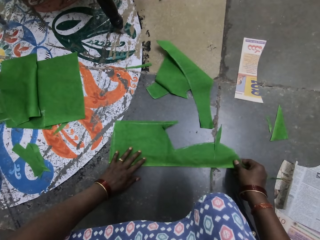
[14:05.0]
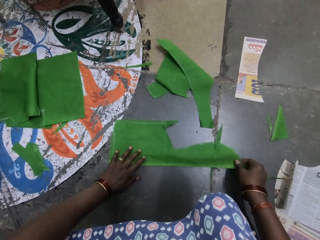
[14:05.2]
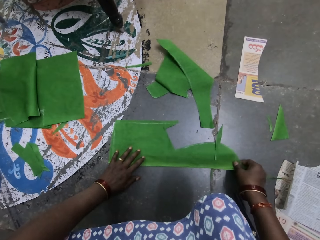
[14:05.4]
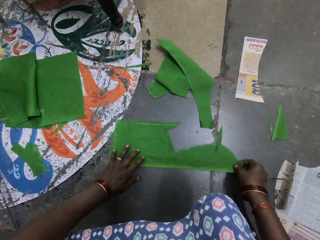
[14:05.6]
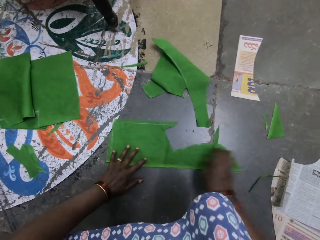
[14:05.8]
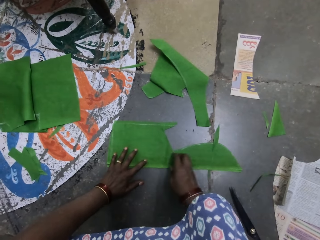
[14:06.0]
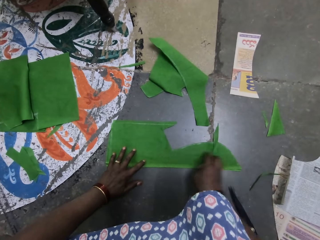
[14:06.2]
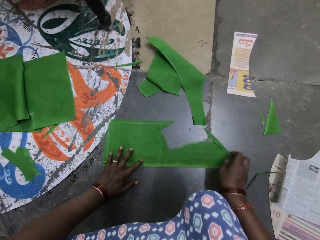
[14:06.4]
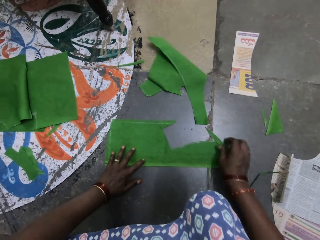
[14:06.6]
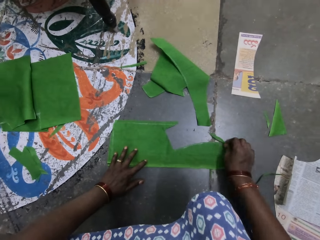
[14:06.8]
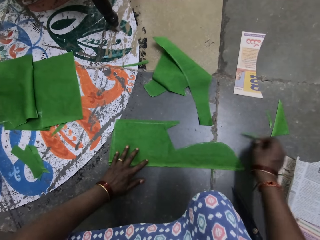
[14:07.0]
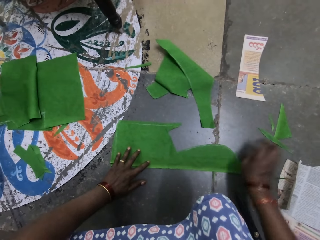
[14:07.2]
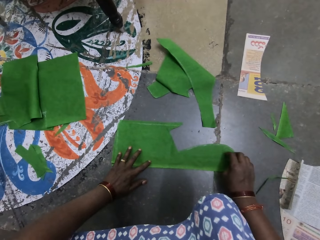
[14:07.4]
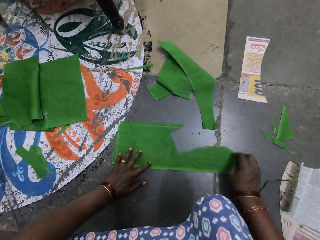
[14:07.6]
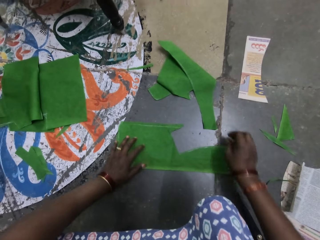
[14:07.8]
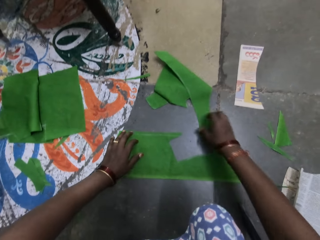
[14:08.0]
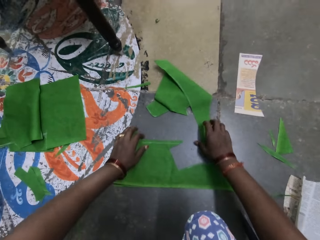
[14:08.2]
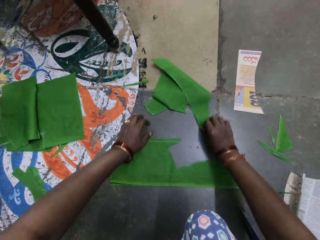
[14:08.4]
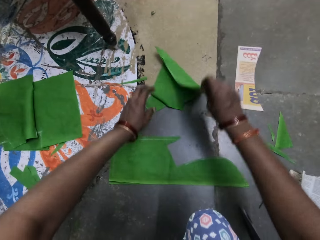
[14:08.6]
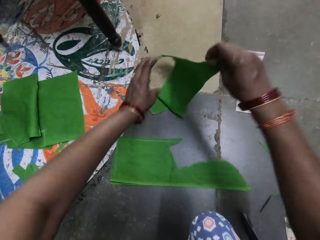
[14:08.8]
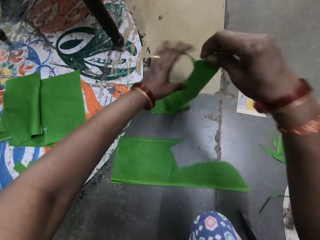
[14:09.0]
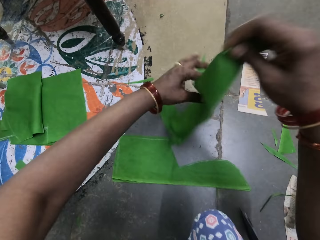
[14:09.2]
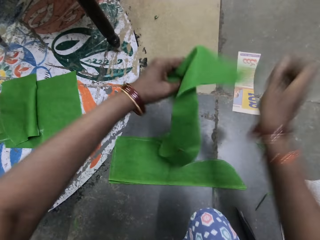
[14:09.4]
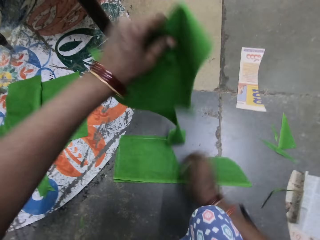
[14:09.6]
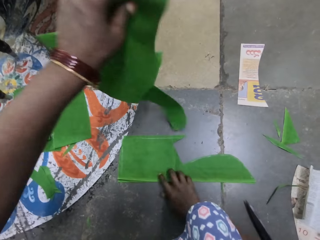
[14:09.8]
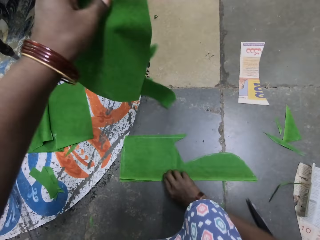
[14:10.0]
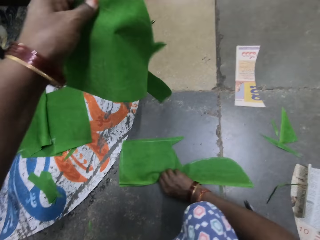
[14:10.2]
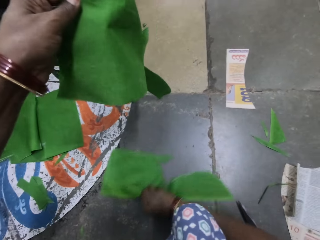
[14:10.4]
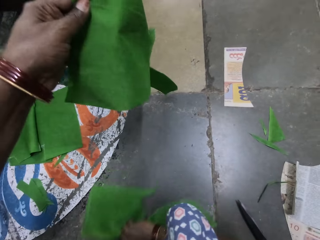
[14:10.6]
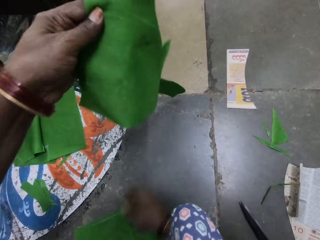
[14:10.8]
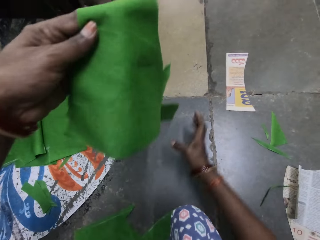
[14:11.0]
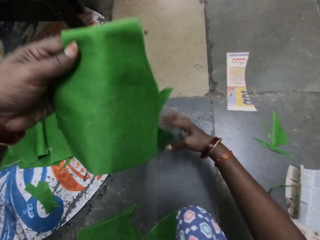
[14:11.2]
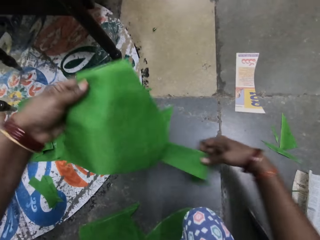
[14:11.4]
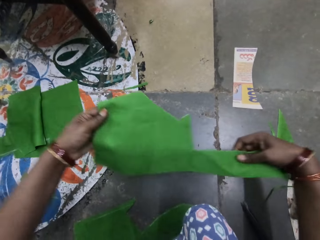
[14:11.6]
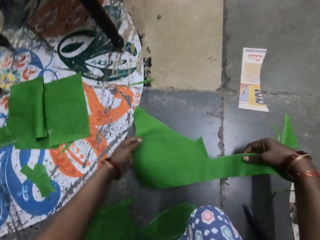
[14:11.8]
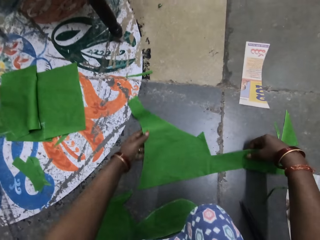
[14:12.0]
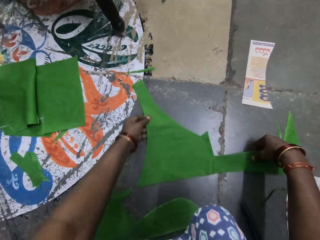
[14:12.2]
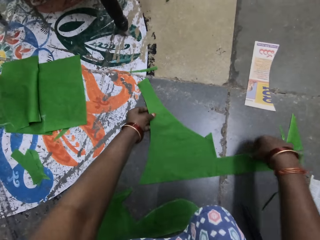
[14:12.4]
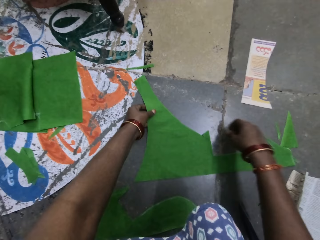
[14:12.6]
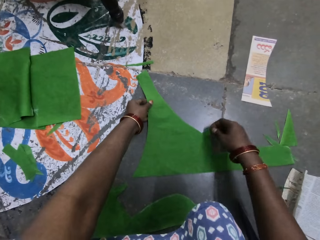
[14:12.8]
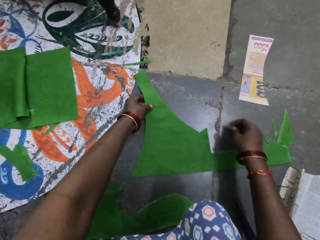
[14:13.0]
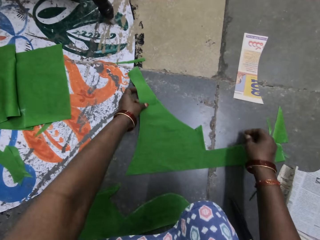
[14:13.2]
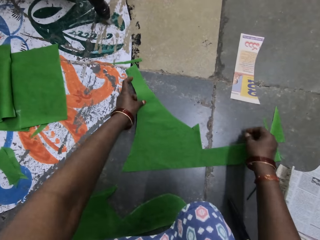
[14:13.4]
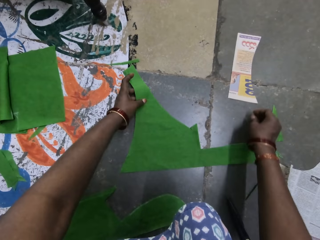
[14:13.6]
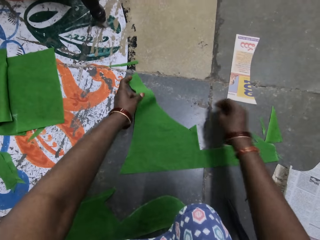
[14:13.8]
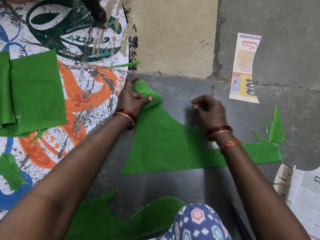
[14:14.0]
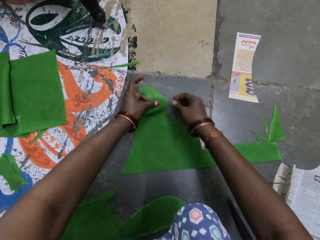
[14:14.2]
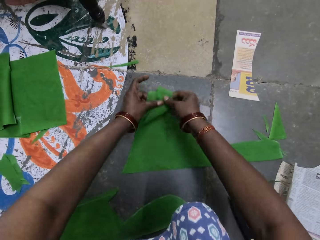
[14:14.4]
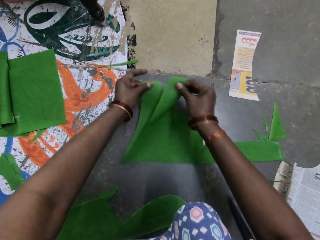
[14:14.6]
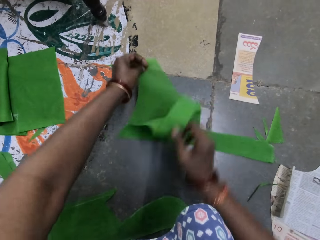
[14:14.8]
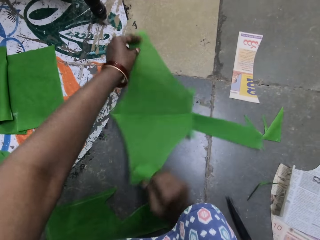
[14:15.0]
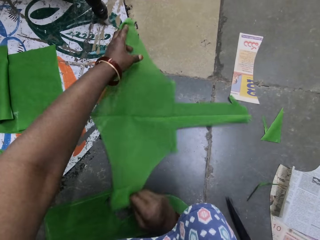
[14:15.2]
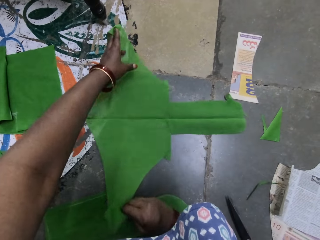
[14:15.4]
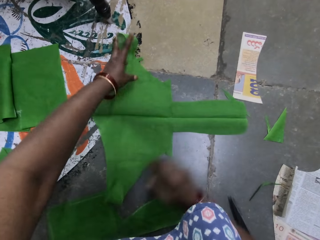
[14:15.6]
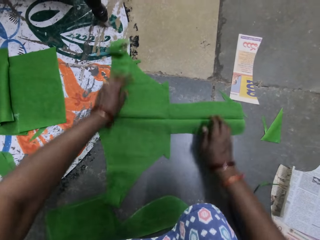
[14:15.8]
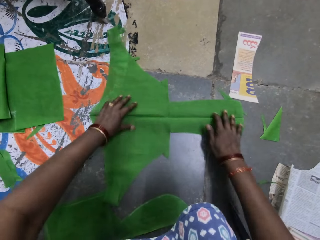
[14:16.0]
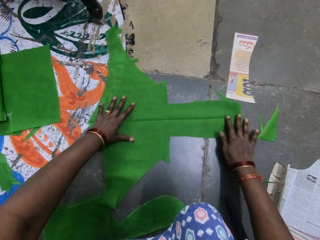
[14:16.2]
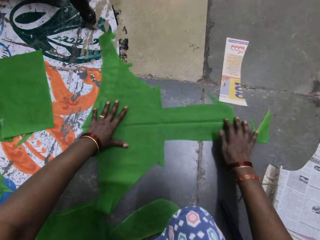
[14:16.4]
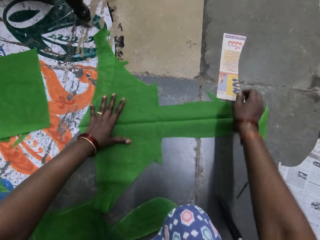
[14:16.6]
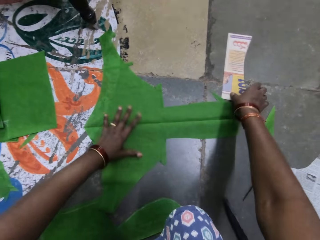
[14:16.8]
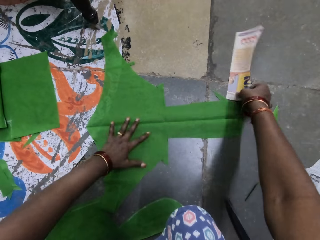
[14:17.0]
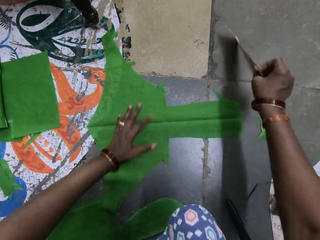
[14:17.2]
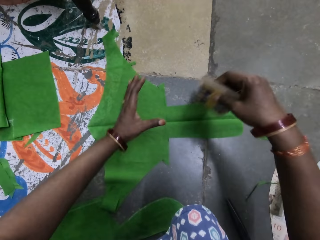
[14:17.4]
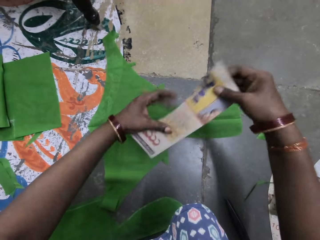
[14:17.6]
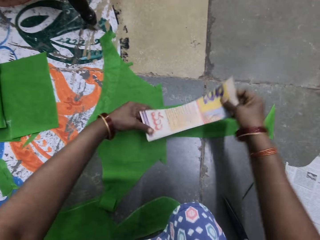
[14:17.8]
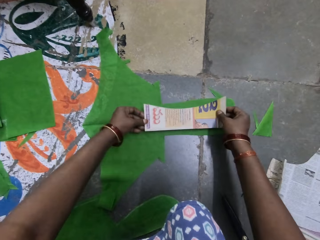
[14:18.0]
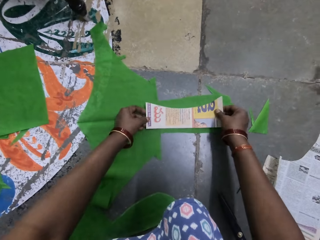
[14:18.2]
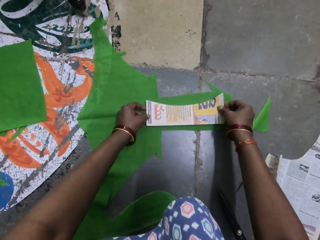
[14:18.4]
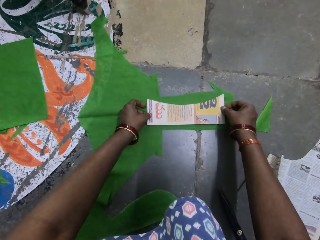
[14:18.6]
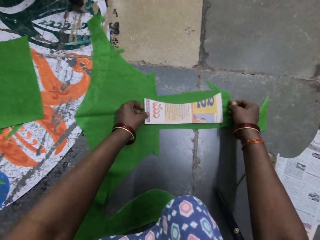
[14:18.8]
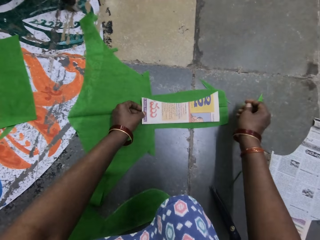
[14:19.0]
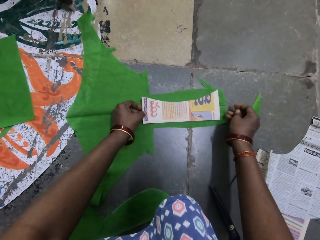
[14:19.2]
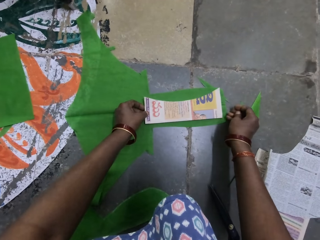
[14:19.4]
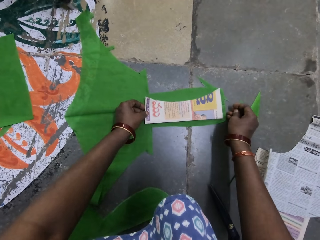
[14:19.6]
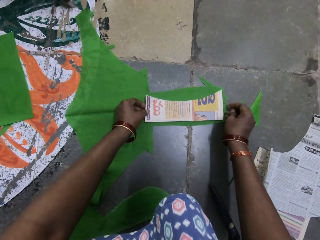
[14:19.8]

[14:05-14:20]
The camera wearer moves a cloth piece or silk fiber with the right hand. He throws the piece of silk fiber with his right hand. He picks the silk fiber with his right hand. He holds the silk fiber with his left hand. He pulls the silk fiber with his right hand on the floor. He holds the silk fiber with both hands. He puts down the silk fiber with both hands on the floor. He unfolds the silk fiber with both hands. He picks a piece of paper with his right hand on the floor. He puts down the piece of paper with both hands on the cloth piece.

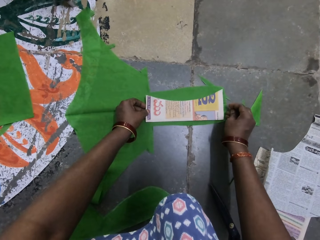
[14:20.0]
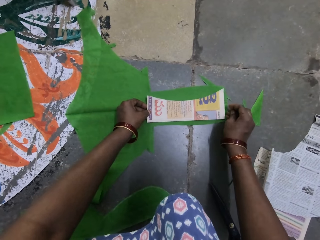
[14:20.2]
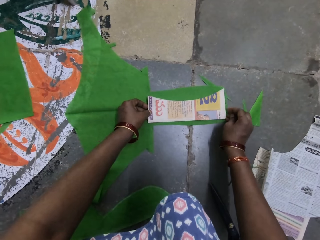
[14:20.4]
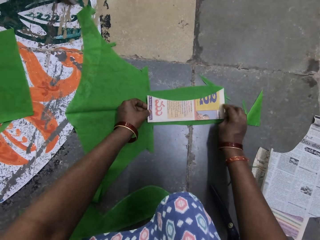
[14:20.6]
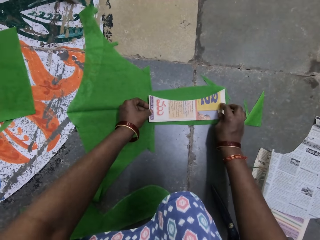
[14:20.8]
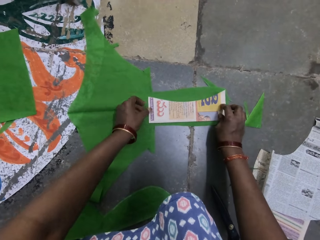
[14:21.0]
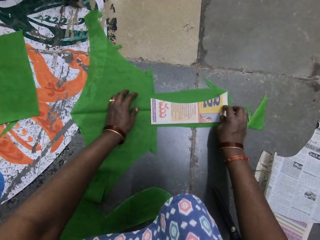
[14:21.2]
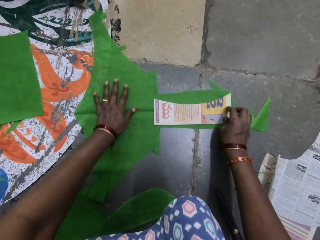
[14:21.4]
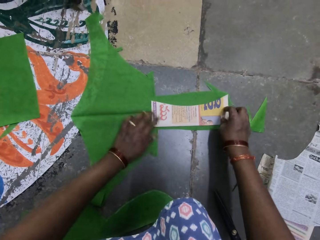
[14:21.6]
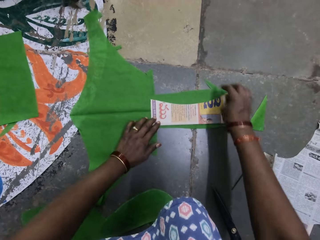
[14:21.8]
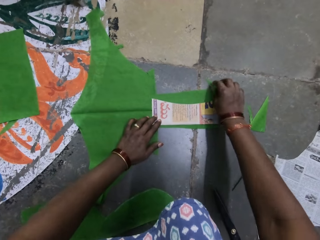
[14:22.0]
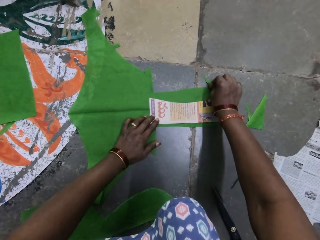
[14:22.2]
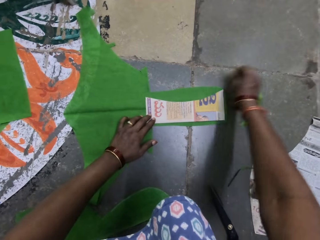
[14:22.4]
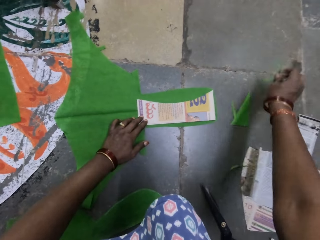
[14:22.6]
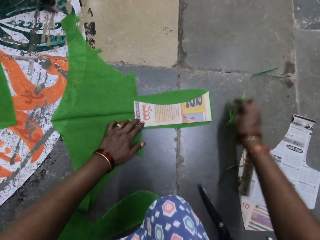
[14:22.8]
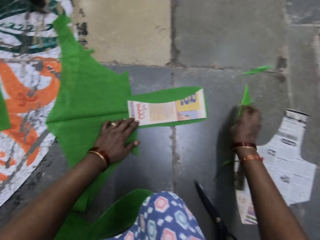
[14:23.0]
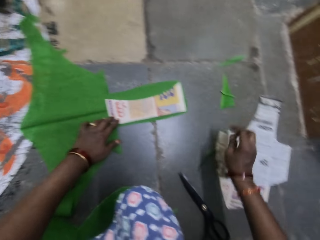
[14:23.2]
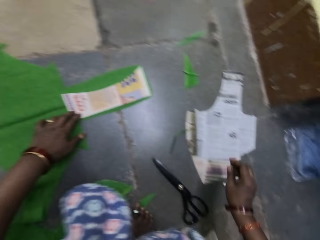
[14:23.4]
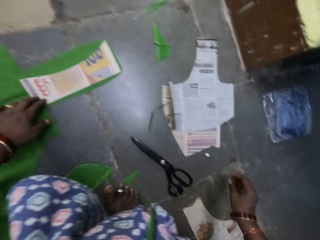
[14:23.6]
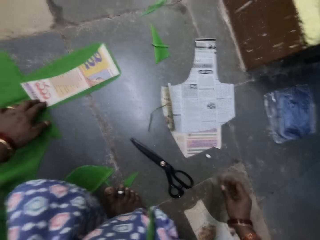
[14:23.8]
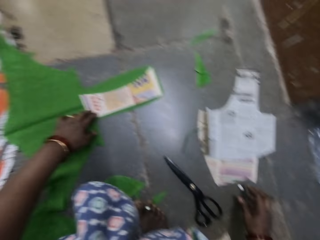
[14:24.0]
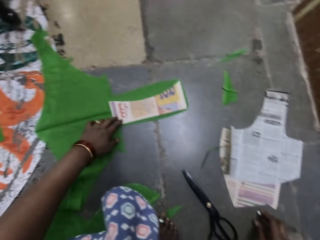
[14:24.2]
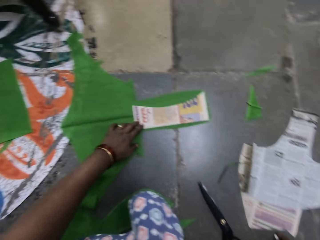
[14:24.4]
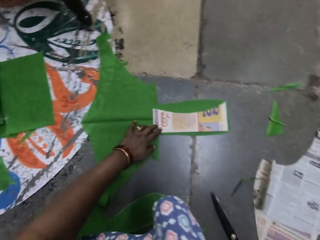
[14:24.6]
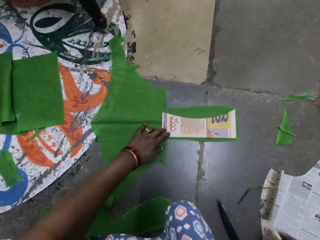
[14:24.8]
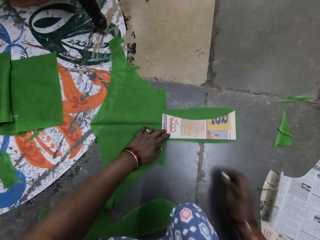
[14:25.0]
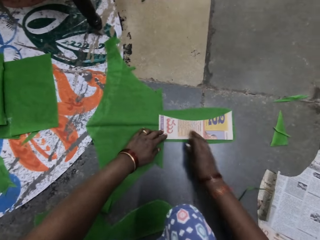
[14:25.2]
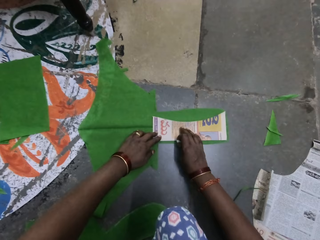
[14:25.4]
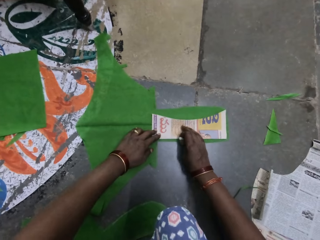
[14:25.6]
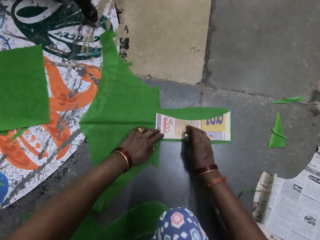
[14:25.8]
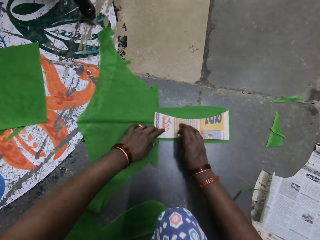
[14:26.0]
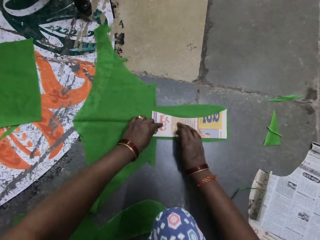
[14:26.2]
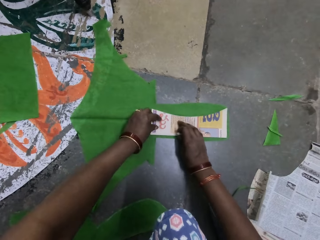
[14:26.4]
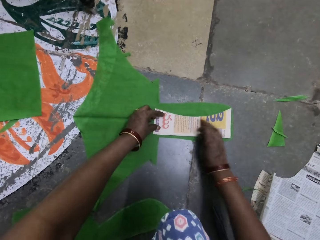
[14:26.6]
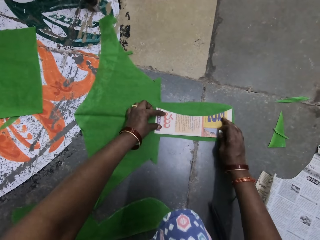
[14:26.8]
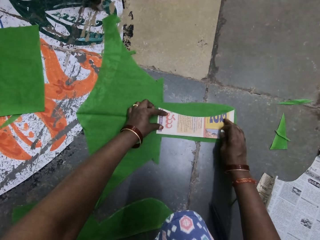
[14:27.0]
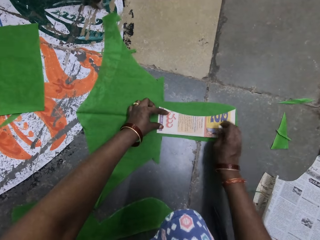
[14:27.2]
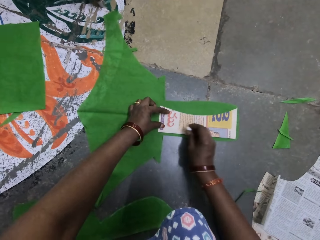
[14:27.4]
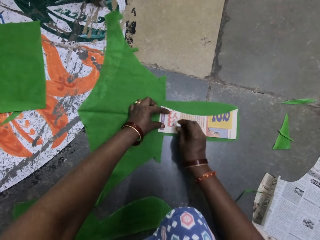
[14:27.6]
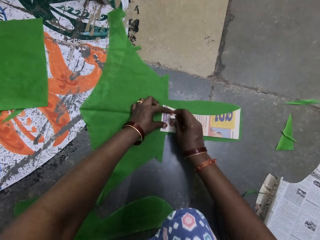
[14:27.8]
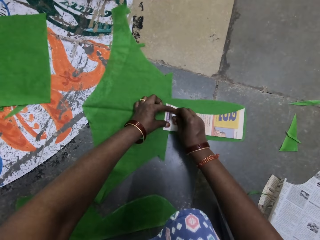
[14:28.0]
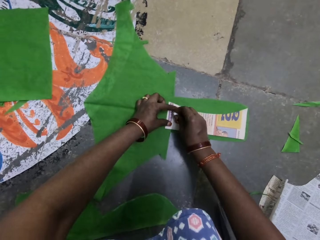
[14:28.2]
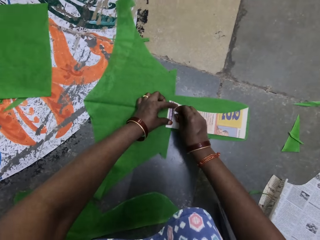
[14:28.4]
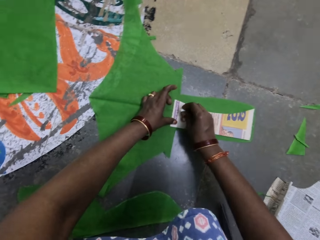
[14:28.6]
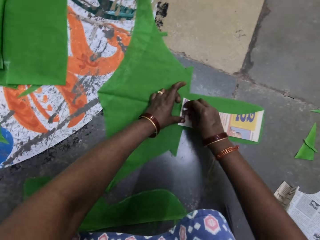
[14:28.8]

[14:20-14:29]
The camera wearer moves a cloth piece or silk fiber on the floor. He throws the piece of silk fiber with his right hand. He looks around the floor. He picks a chalk with his right hand. He adjusts a shape paper on the cloth piece.
